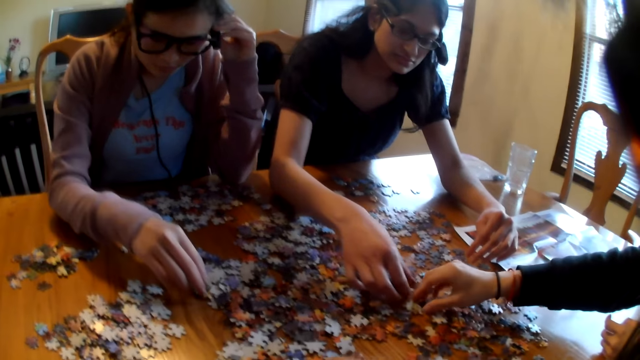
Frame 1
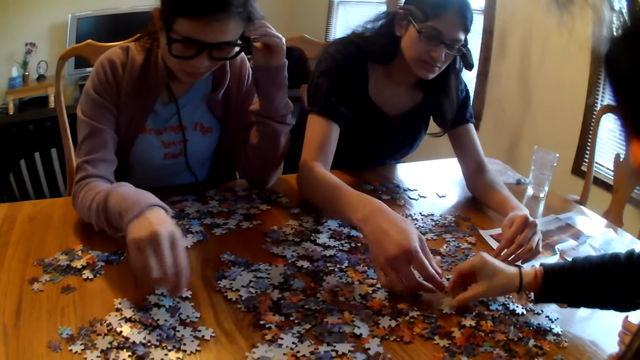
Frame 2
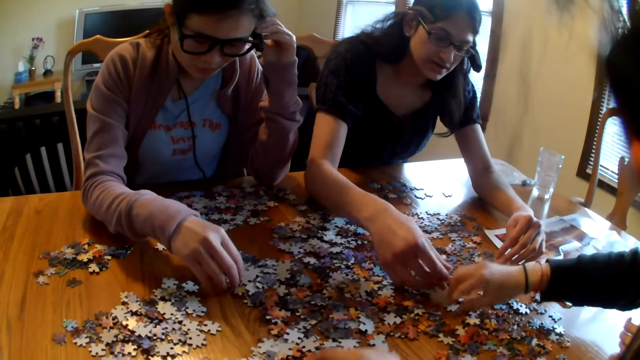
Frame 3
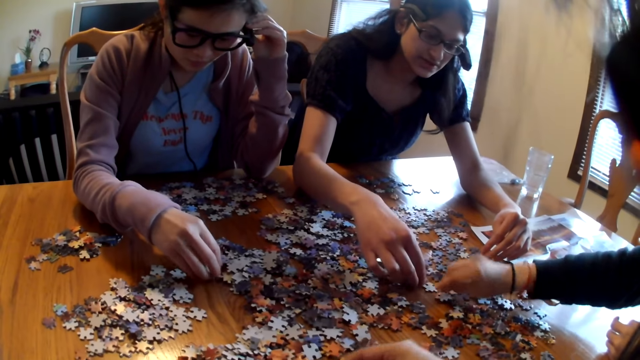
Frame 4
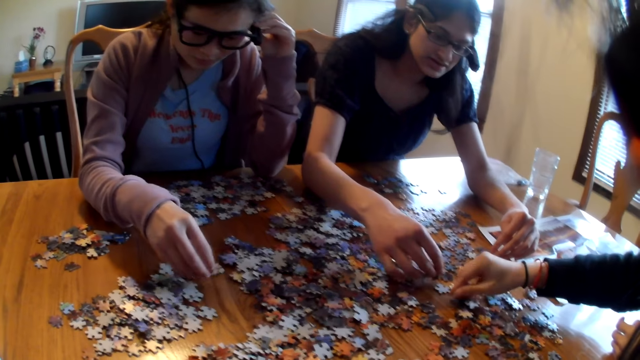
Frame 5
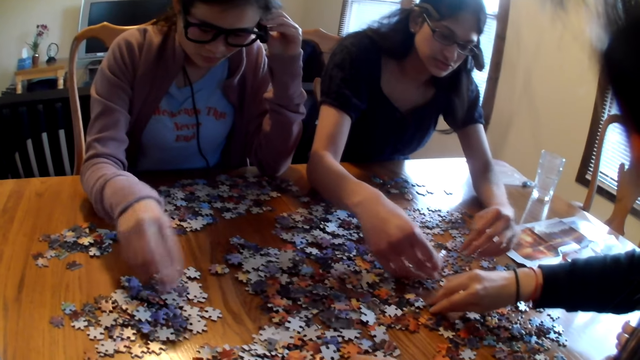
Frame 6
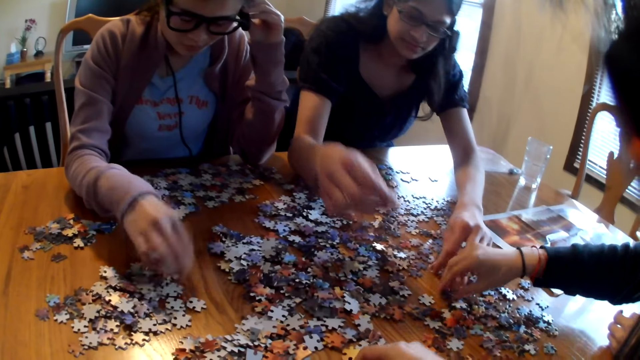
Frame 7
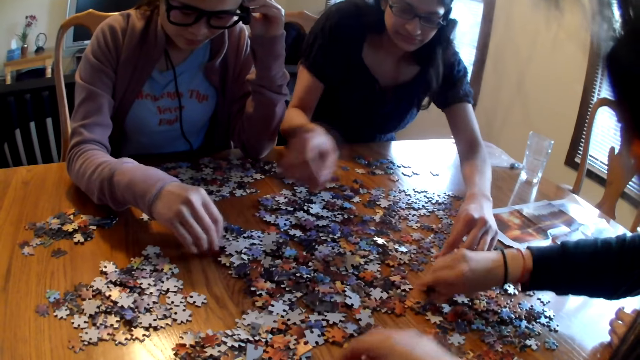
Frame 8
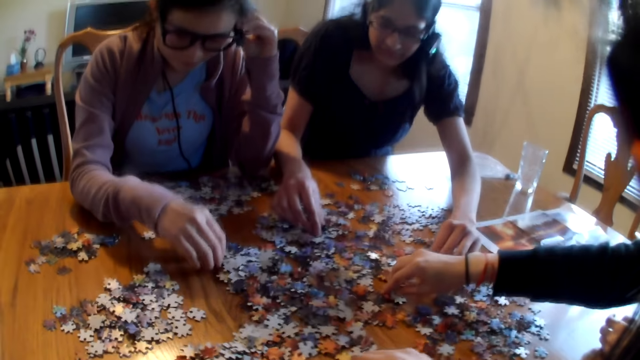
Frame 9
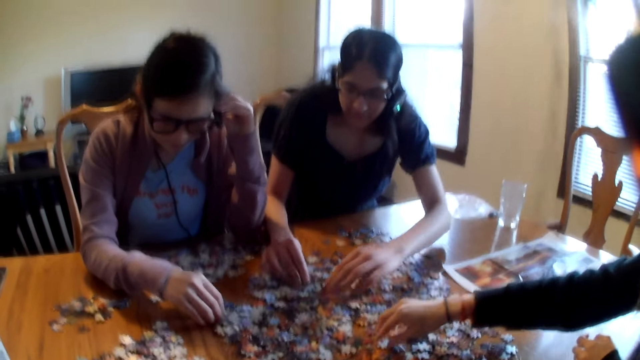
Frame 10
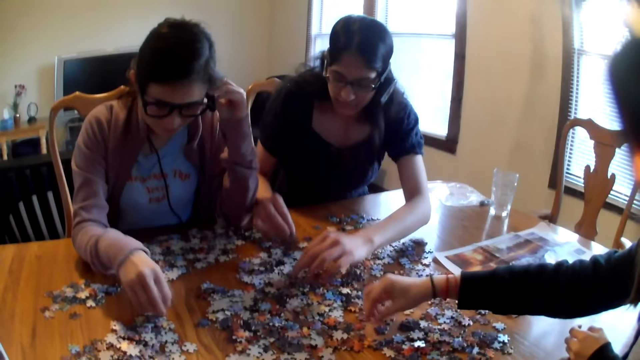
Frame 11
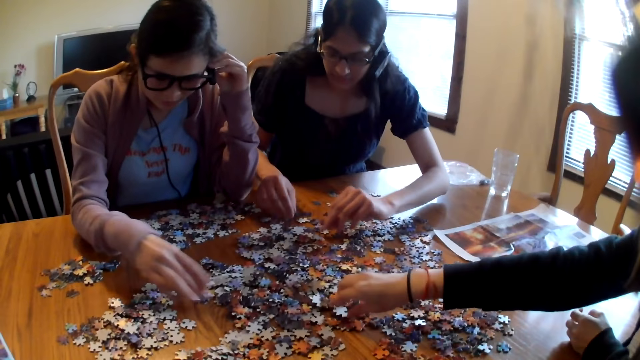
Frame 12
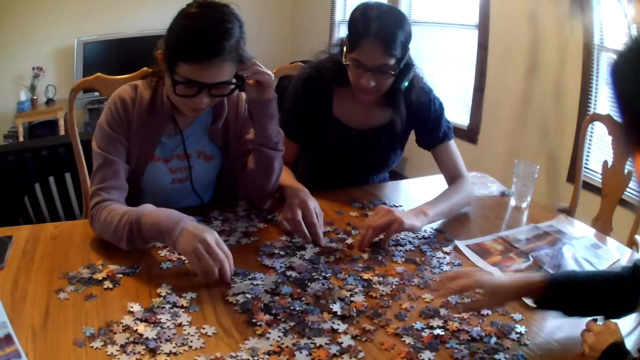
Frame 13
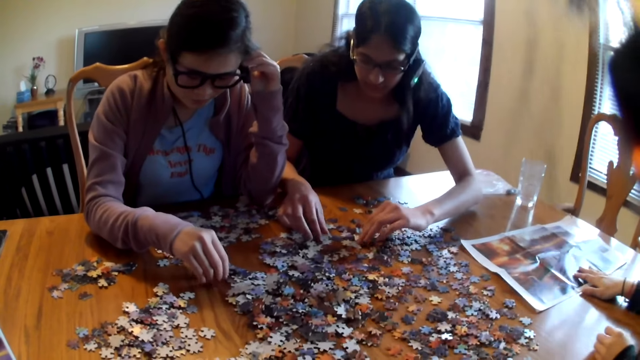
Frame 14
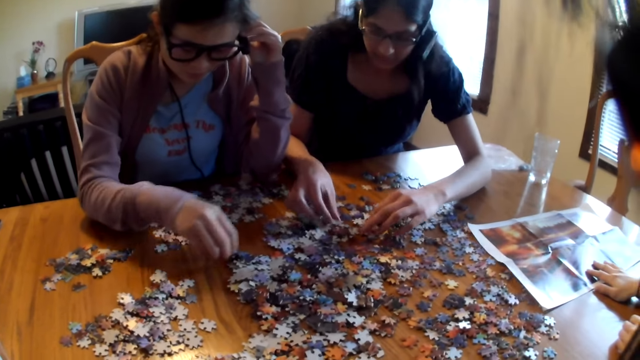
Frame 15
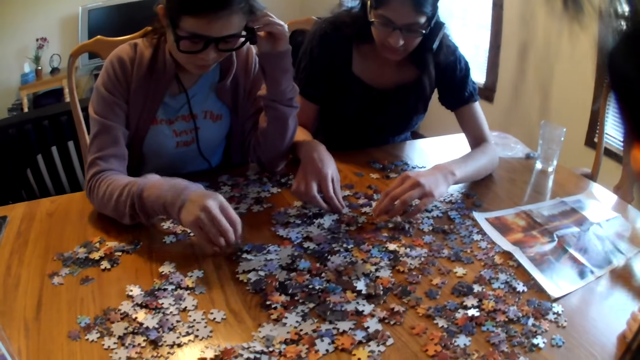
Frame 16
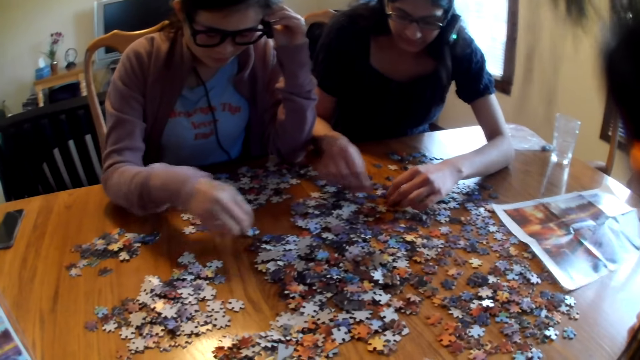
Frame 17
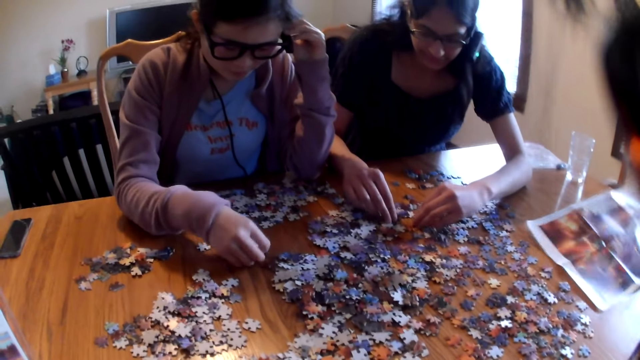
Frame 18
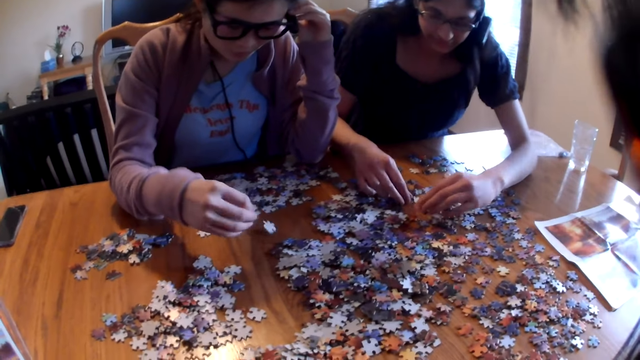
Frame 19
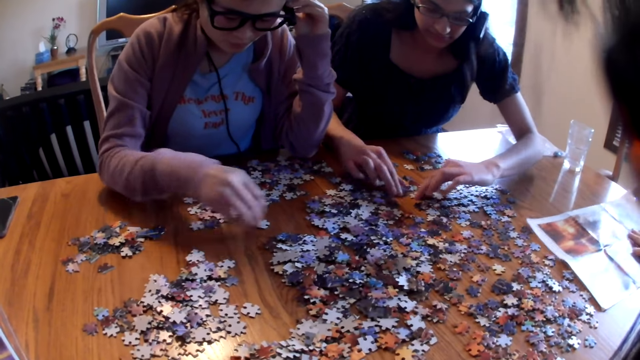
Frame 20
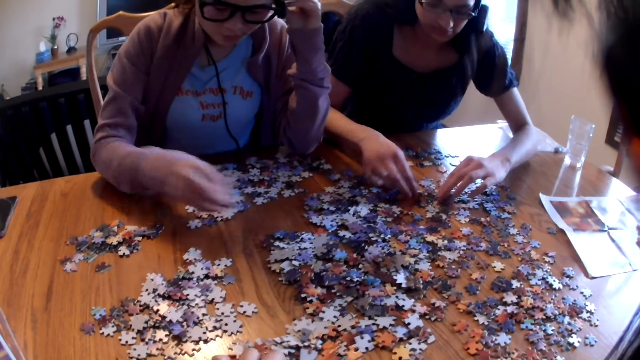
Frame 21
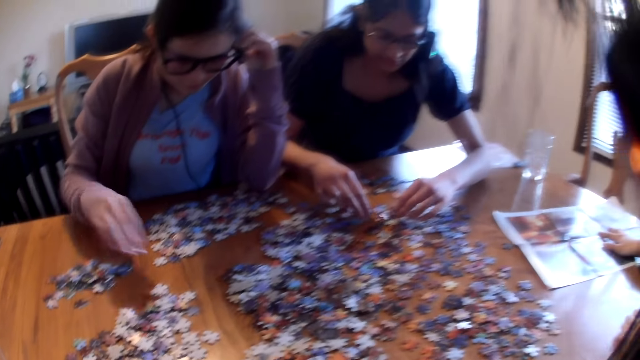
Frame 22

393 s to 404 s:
A woman moves the pieces on the table. Another woman moves the pieces on the table. A third woman moves the pieces on the table. The second woman moves the pieces on the table. The first woman moves the pieces on the table. The third woman moves the pieces on the table. The second woman moves the pieces on the table. The first woman moves the paper on the table.

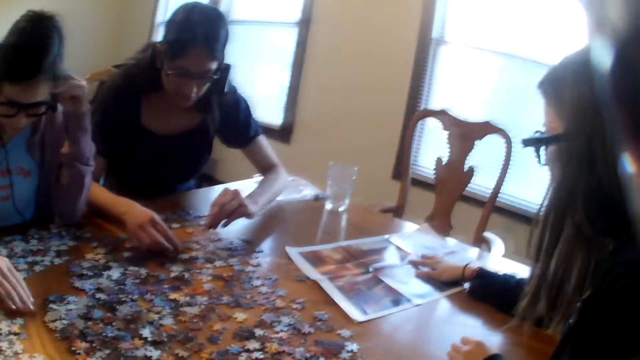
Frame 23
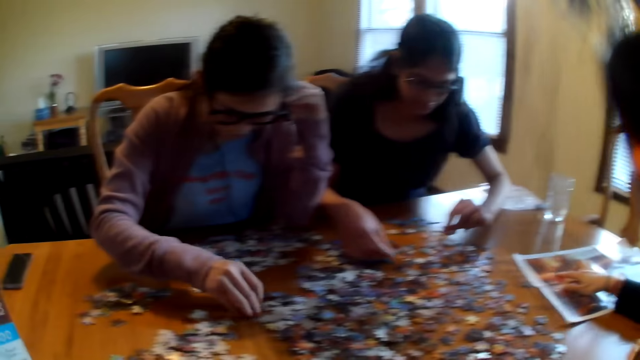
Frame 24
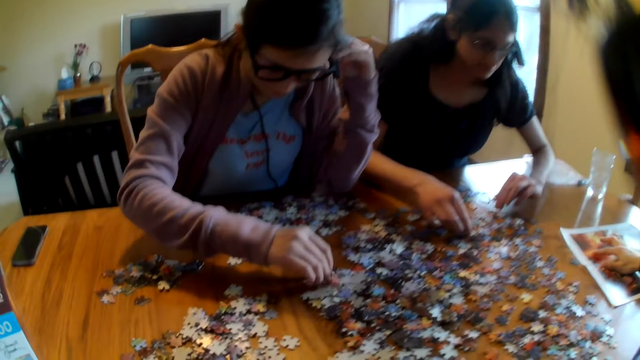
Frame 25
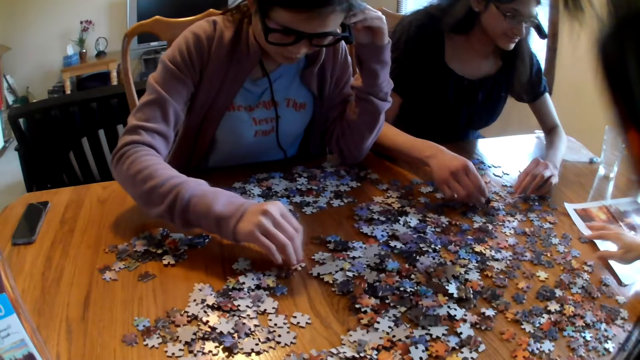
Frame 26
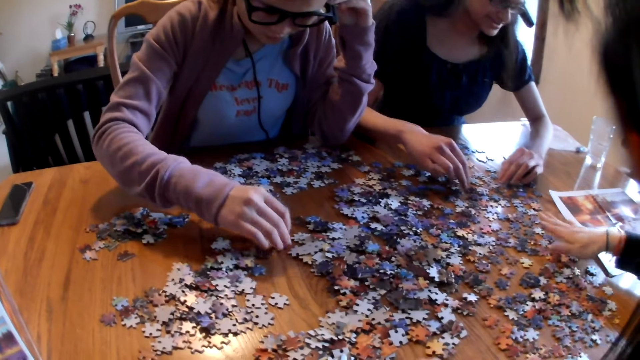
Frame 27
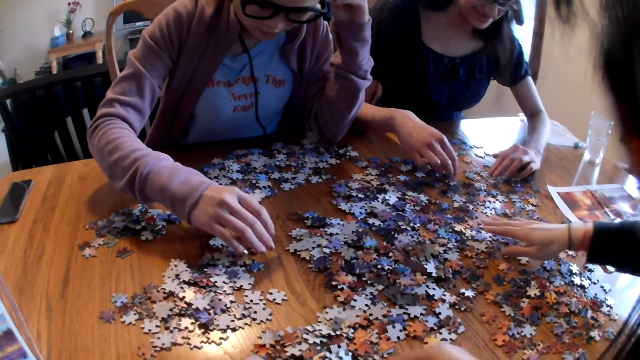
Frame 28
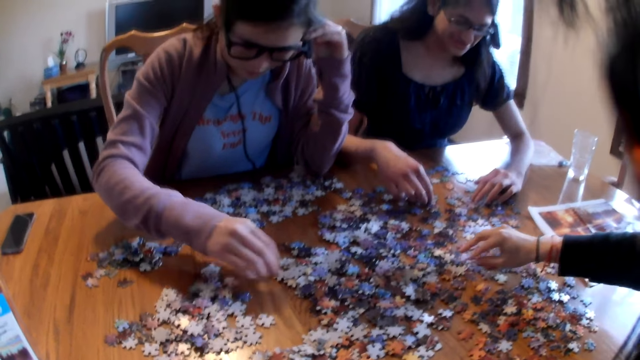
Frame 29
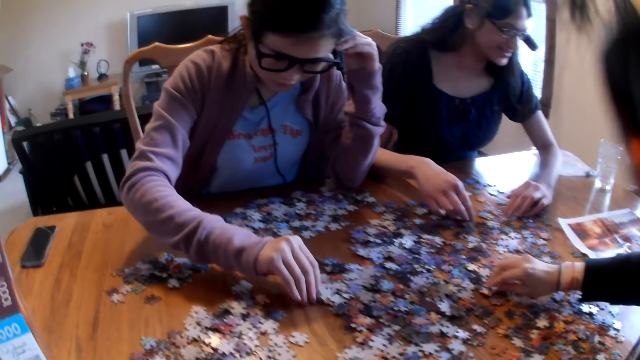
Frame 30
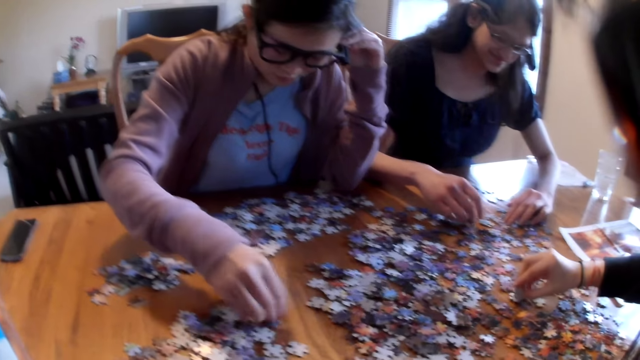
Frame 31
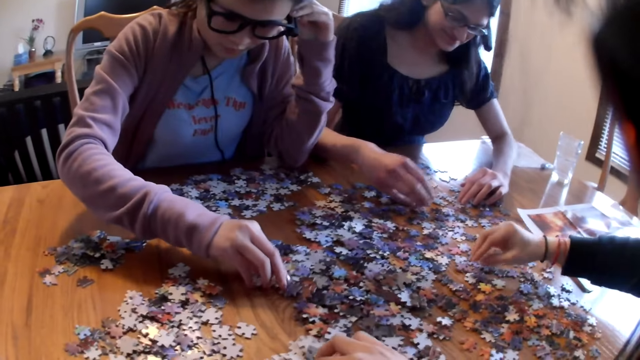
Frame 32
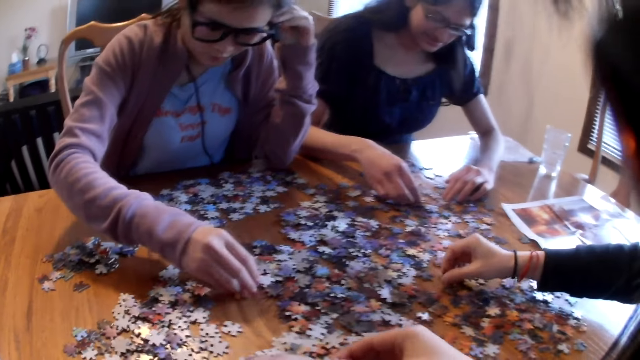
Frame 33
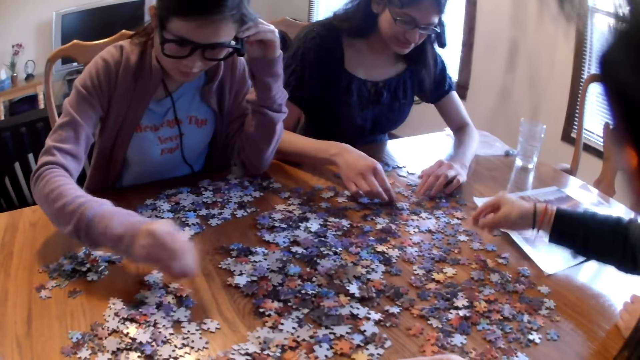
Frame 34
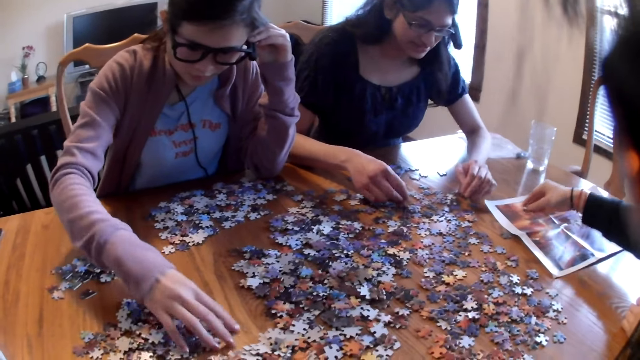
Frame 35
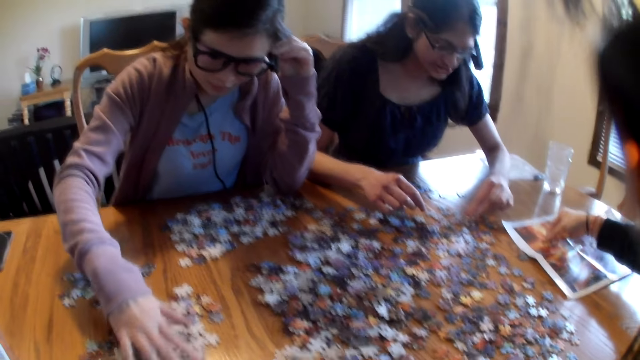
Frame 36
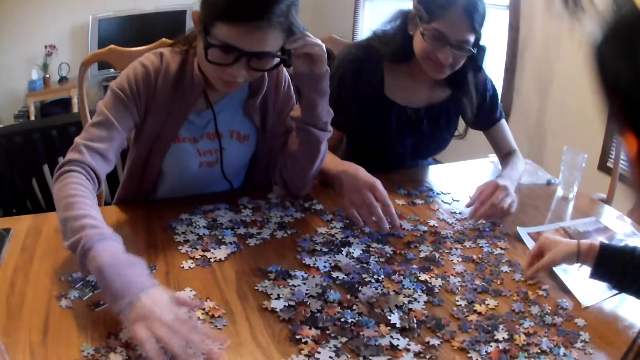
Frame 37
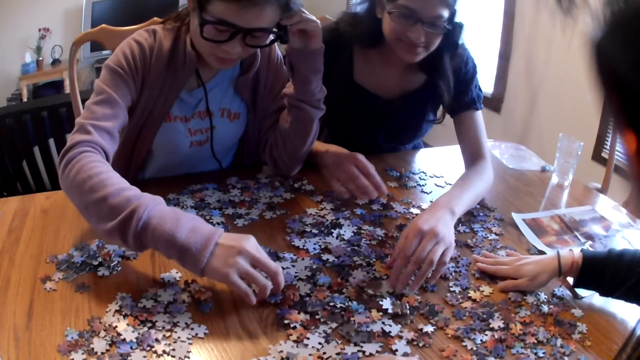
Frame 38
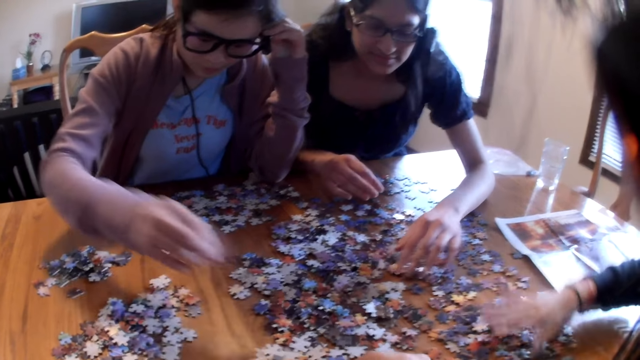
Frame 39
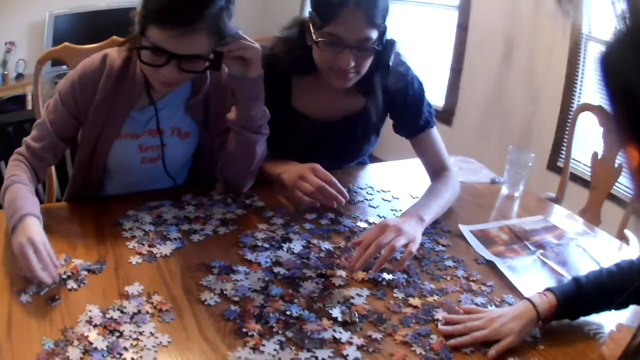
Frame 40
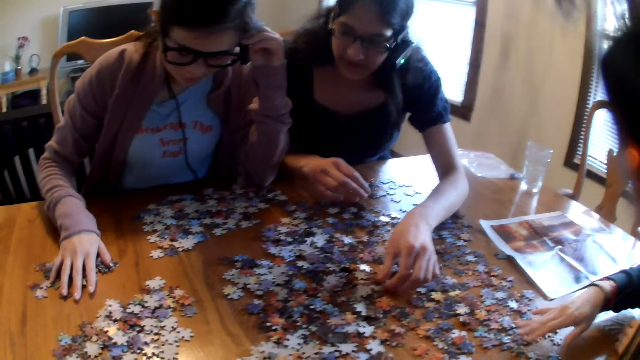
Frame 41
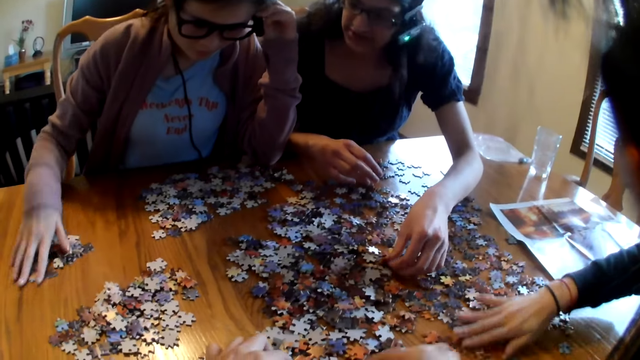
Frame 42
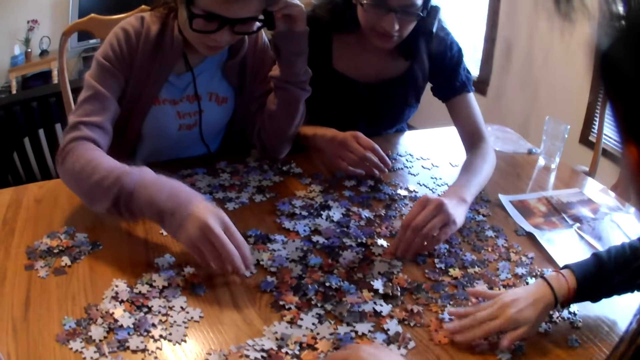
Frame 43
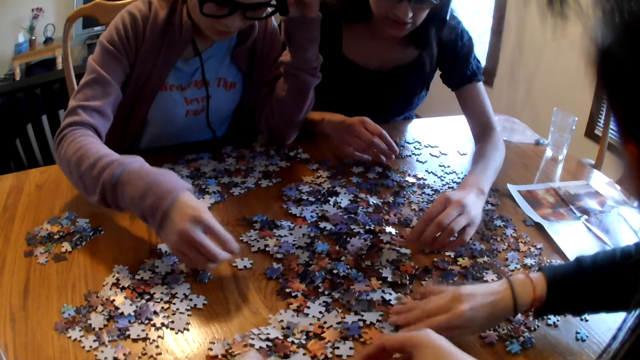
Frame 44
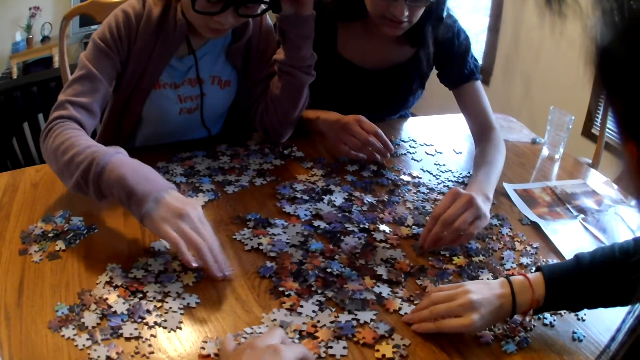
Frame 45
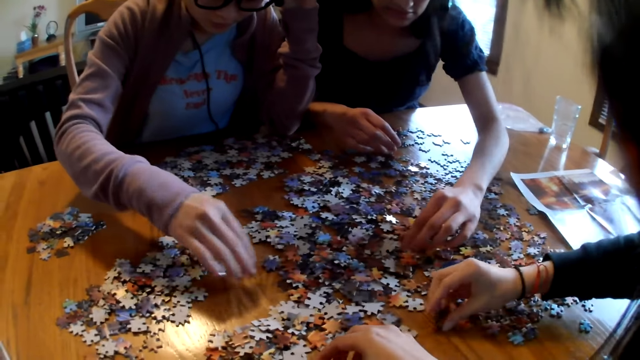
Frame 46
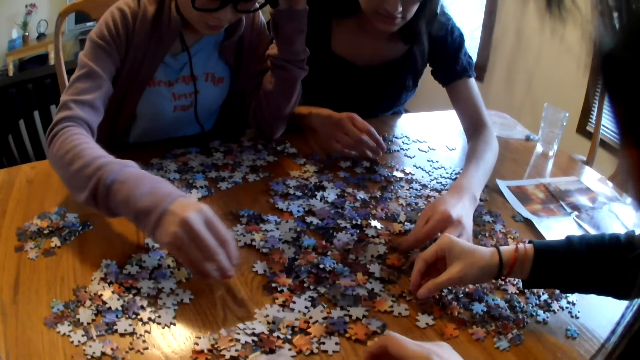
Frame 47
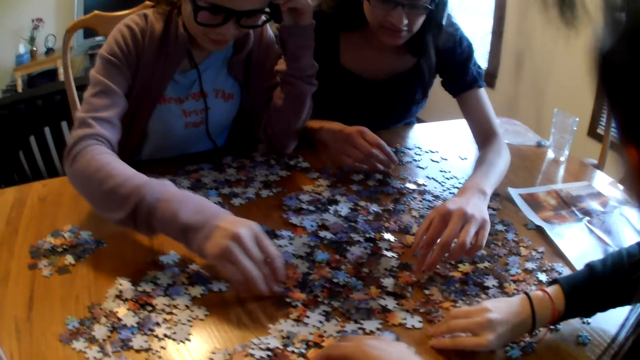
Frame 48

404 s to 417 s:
A woman moves the pieces on the table. Another woman moves the pieces on the table. A third woman moves the pieces on the table. The first woman moves the pieces on the table. The second woman moves the pieces on the table. The first woman moves the pieces on the table. The third woman places the piece on the paper. The second woman moves the pieces on the table. The first woman moves the pieces on the table. The third woman moves the pieces on the table.
